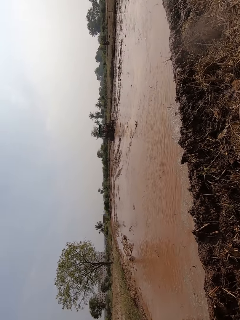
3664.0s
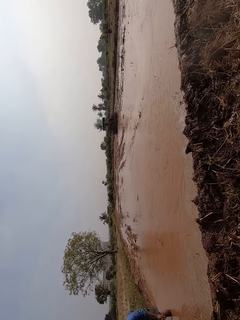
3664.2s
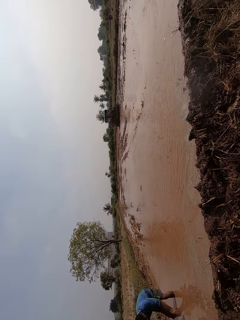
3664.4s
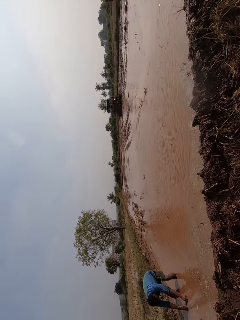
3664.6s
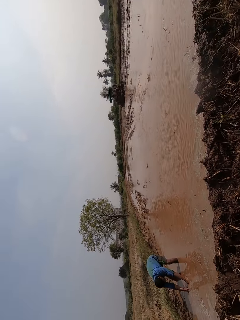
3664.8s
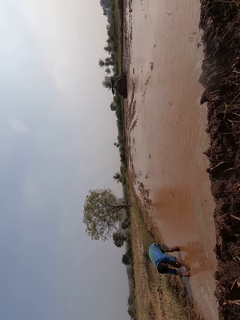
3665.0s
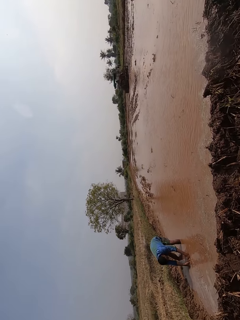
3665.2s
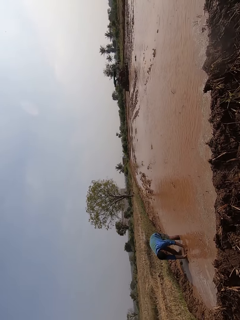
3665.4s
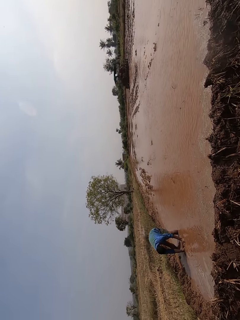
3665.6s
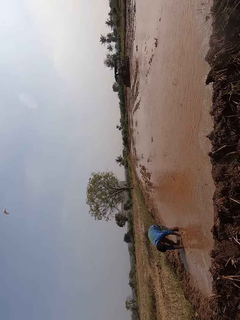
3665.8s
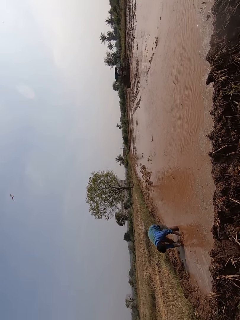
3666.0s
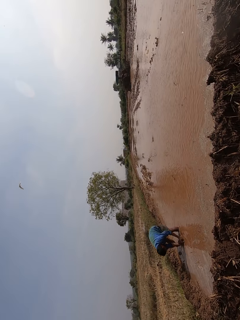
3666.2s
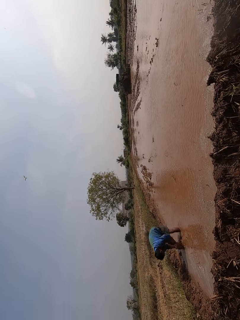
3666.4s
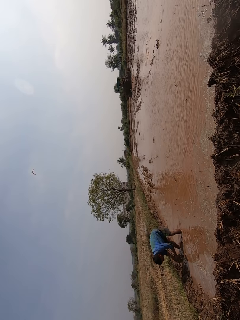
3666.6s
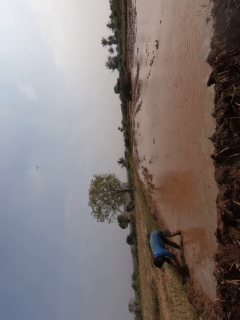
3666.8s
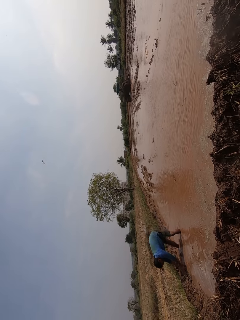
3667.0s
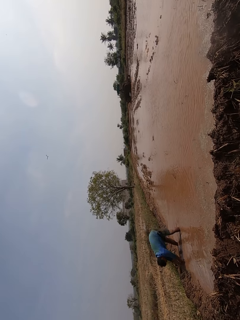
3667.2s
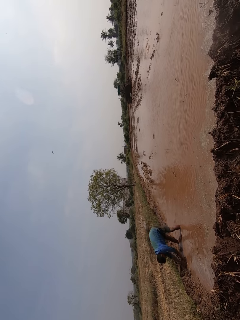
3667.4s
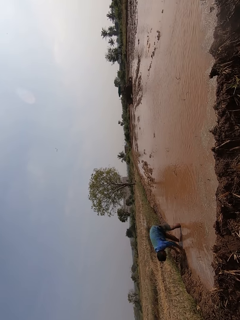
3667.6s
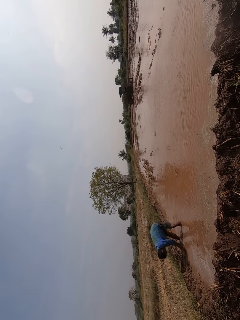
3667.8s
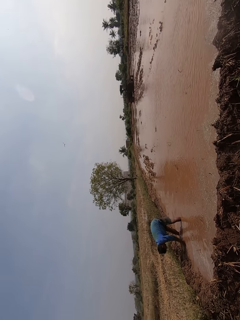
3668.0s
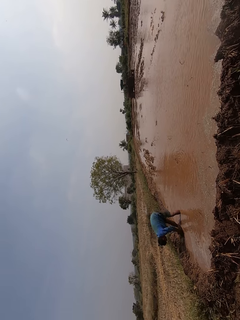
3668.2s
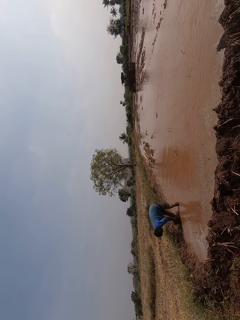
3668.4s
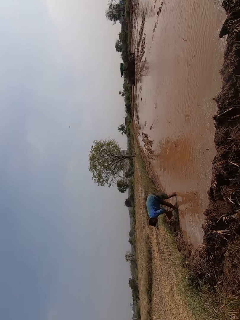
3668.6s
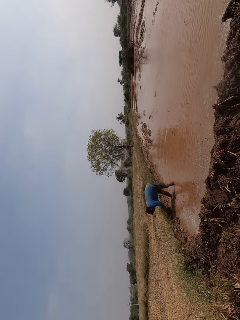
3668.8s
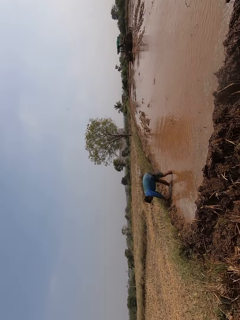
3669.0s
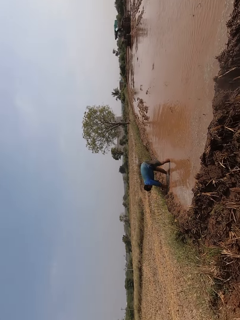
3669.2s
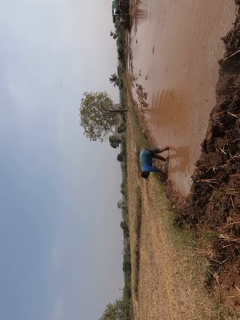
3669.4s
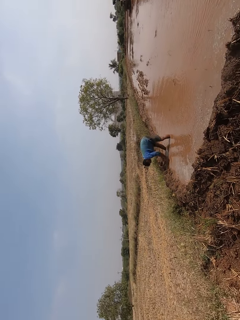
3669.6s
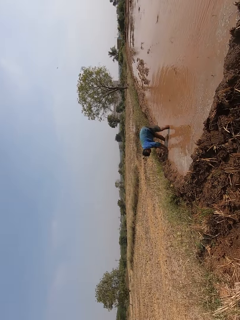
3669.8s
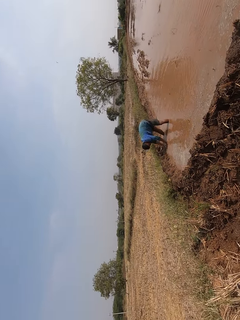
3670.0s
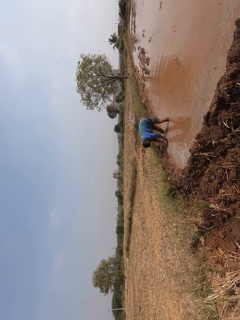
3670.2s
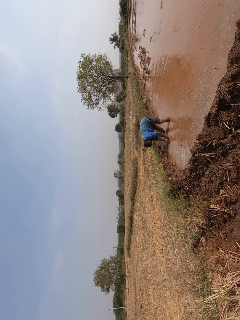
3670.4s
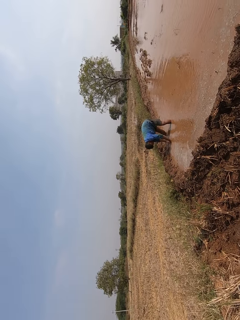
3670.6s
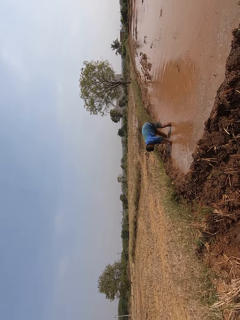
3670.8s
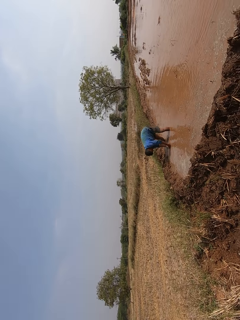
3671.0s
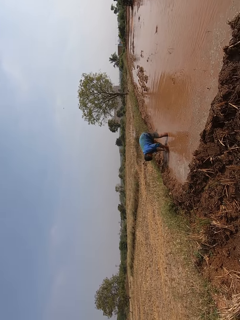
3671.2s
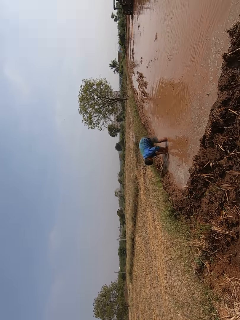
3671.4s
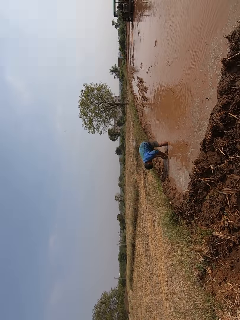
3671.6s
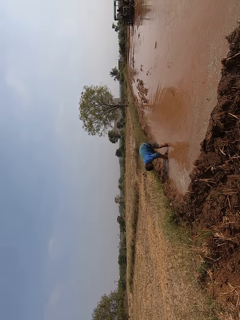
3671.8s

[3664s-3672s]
The man packs sand from the mud with his hands. The man puts the sand on the ground with his hands.

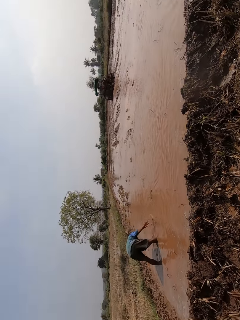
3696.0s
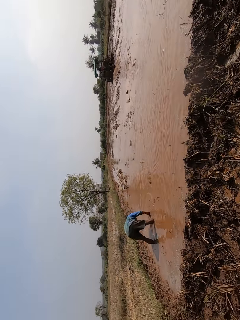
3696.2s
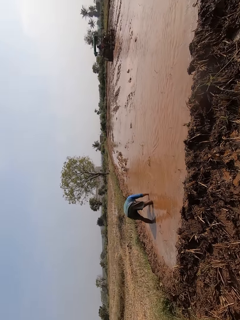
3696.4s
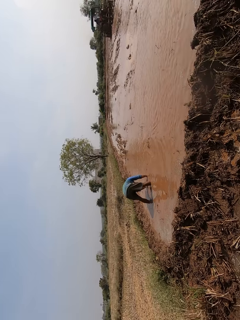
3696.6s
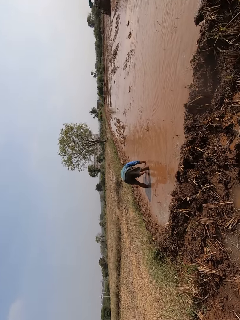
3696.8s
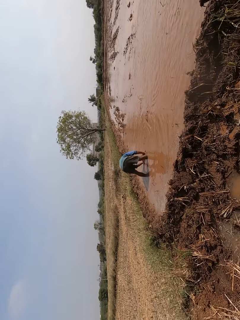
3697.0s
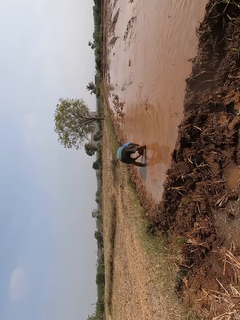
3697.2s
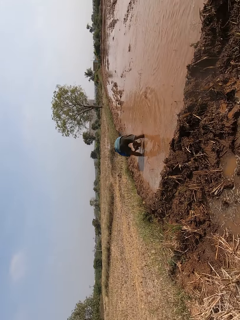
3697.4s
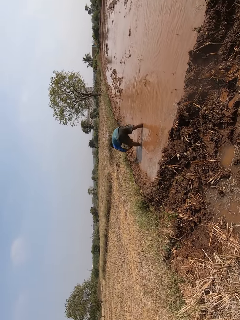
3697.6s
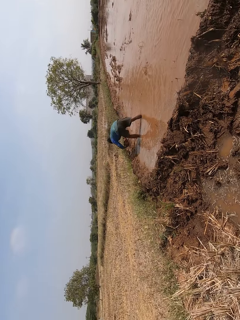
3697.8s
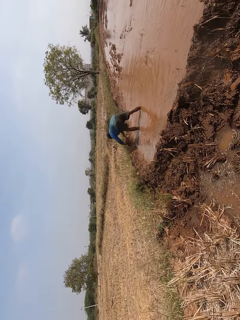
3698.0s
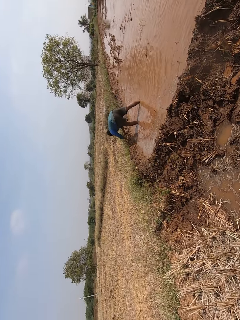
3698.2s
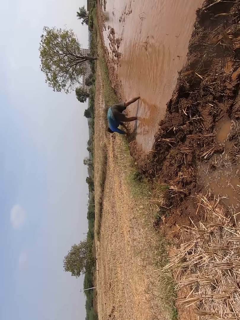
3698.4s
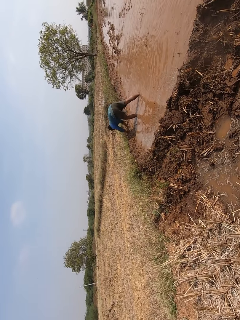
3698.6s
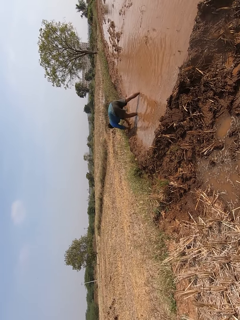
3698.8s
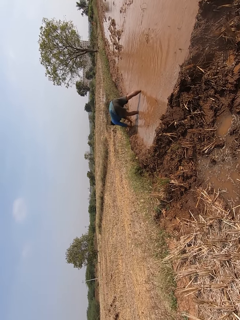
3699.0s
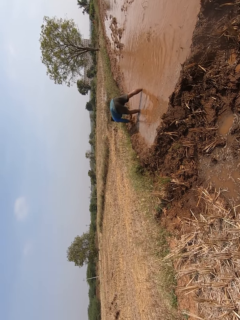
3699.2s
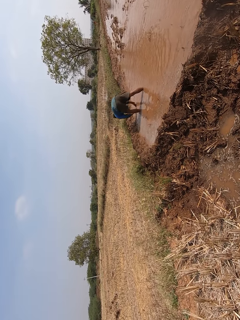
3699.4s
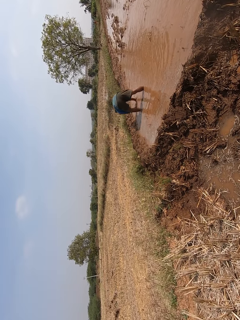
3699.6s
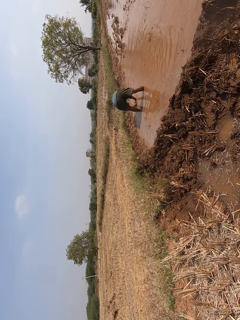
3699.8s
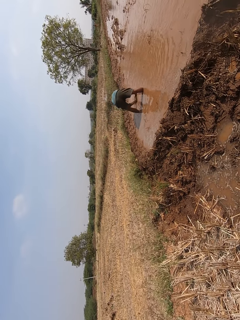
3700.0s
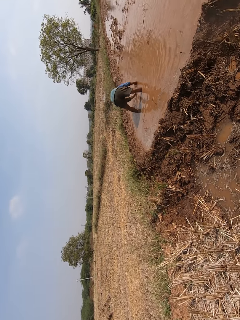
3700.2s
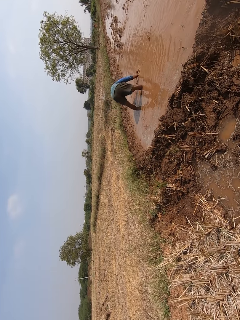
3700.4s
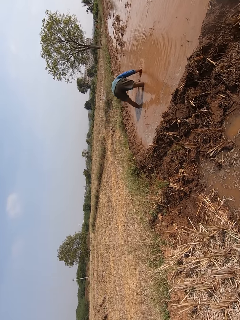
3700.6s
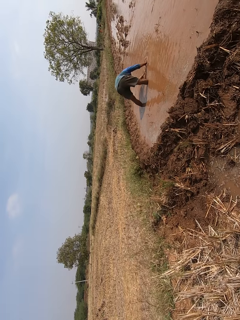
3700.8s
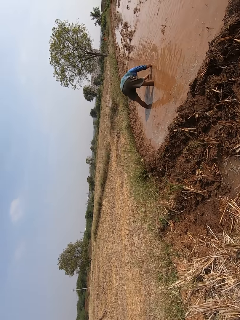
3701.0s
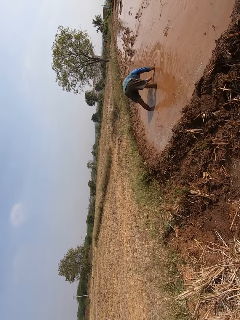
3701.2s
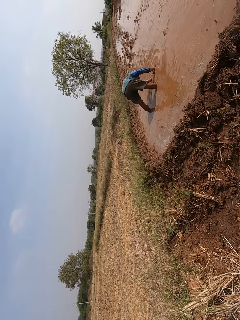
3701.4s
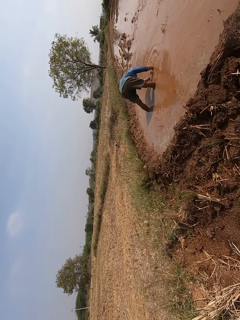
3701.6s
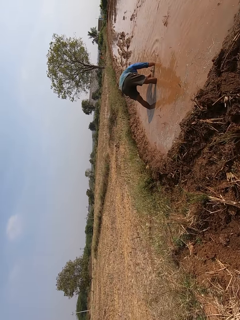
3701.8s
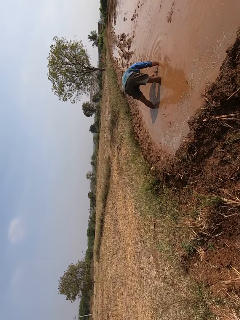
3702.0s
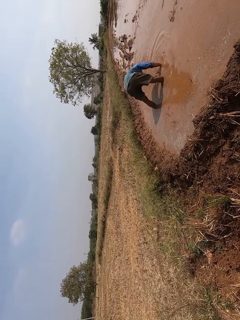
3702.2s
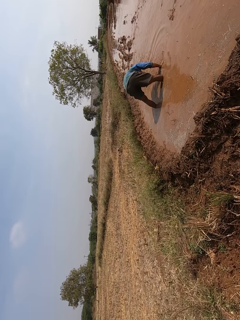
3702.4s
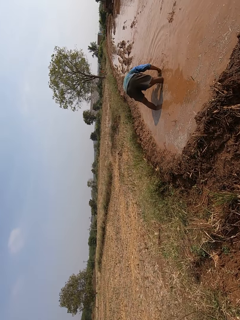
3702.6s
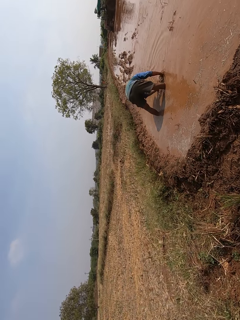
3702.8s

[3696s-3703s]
The man packs sand from the mud with his hands. The man puts the sand on the ground with his hands.

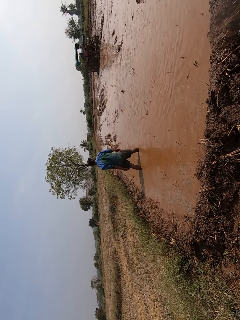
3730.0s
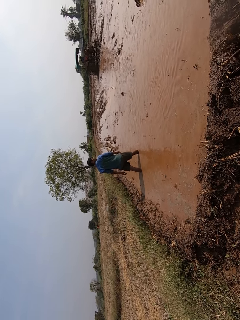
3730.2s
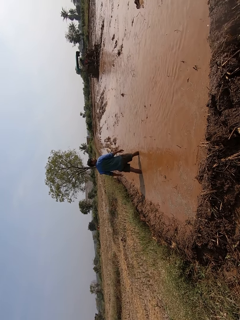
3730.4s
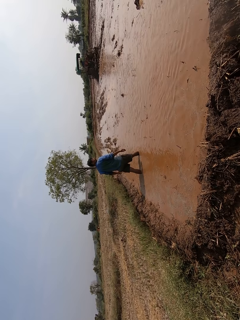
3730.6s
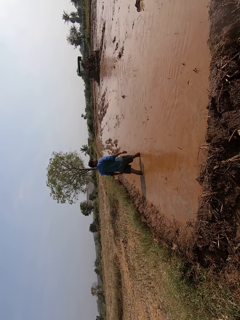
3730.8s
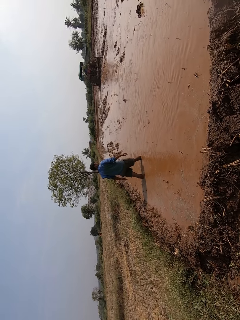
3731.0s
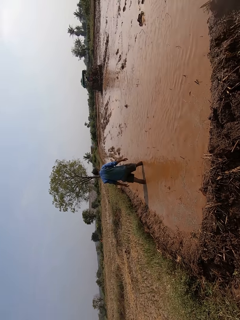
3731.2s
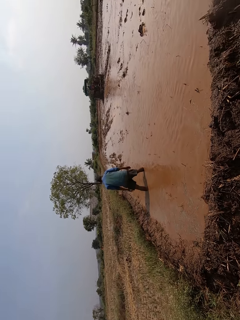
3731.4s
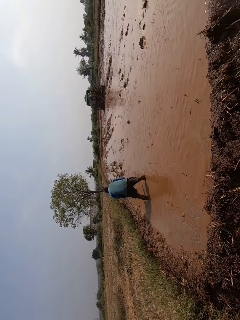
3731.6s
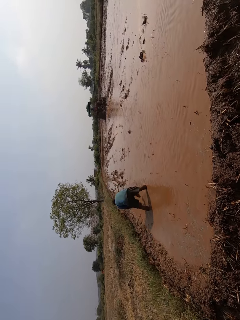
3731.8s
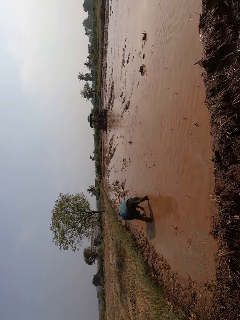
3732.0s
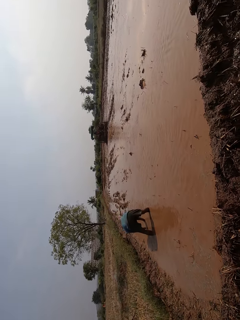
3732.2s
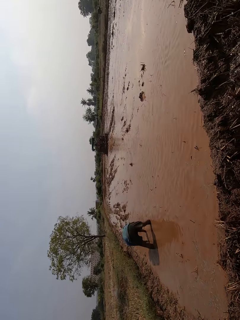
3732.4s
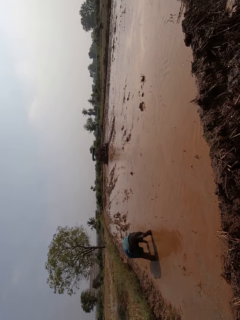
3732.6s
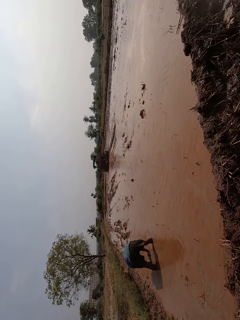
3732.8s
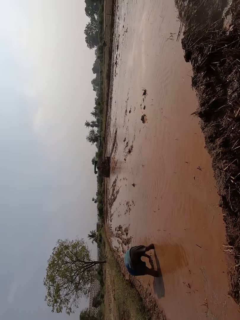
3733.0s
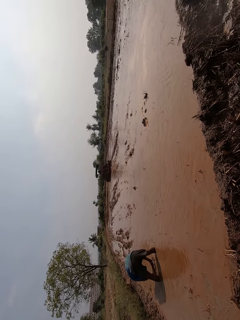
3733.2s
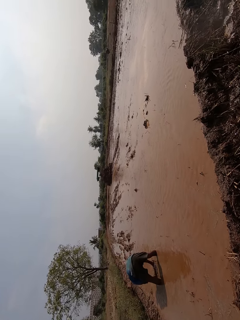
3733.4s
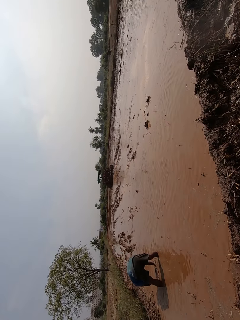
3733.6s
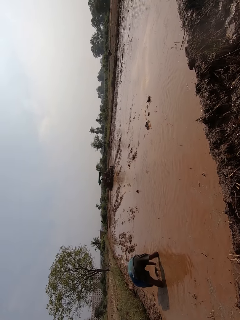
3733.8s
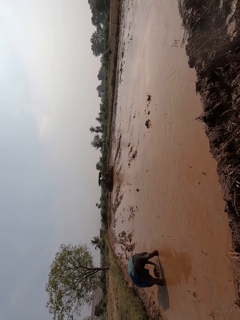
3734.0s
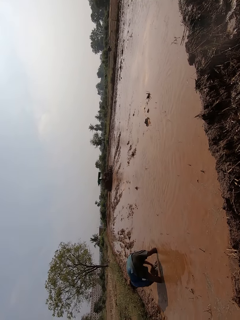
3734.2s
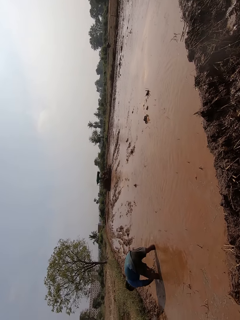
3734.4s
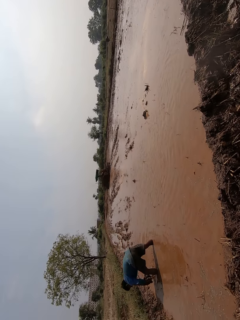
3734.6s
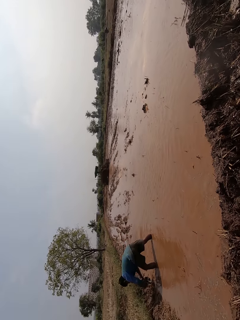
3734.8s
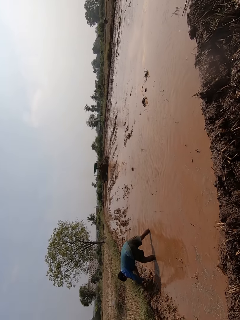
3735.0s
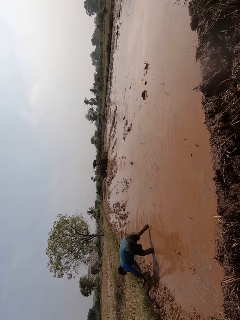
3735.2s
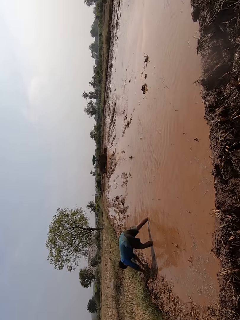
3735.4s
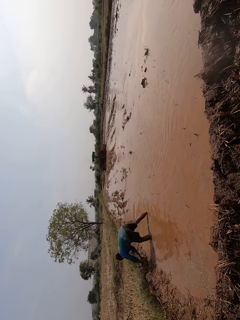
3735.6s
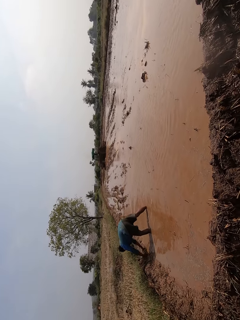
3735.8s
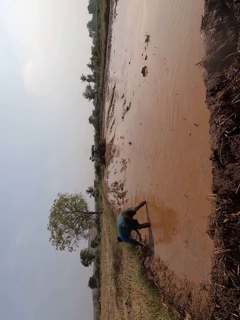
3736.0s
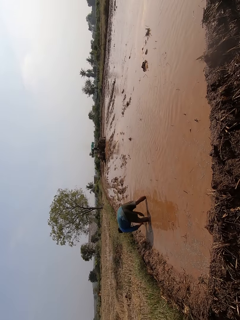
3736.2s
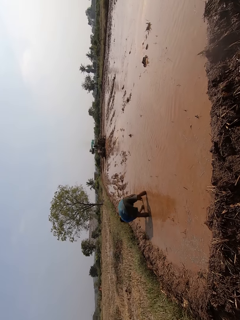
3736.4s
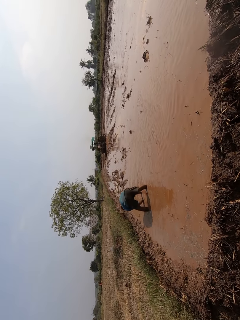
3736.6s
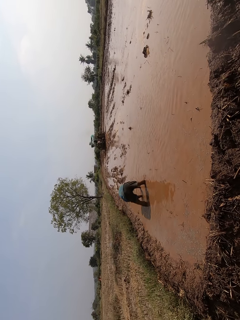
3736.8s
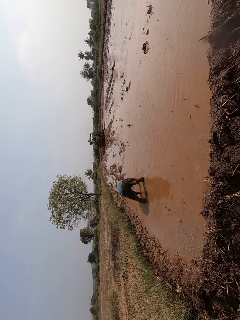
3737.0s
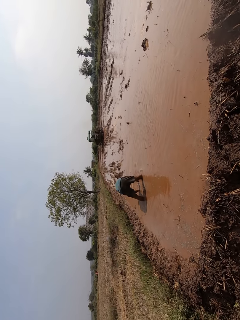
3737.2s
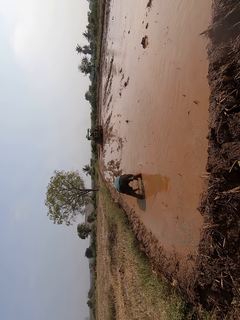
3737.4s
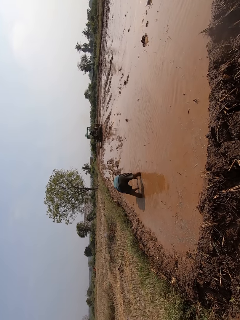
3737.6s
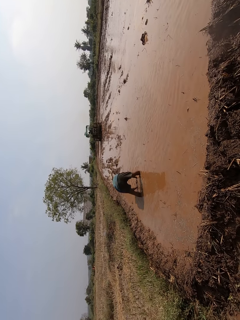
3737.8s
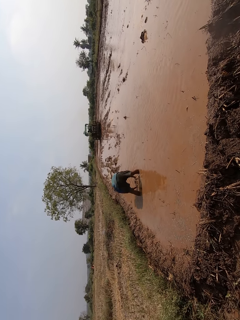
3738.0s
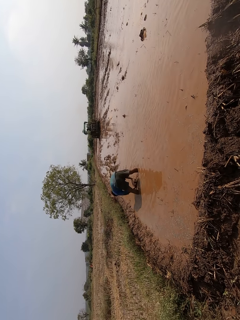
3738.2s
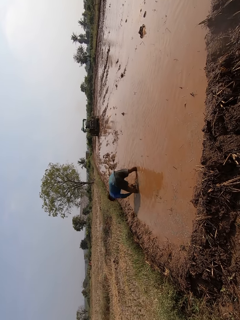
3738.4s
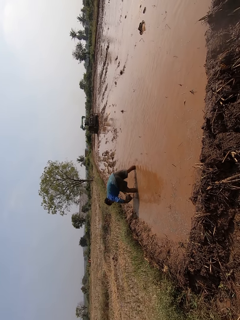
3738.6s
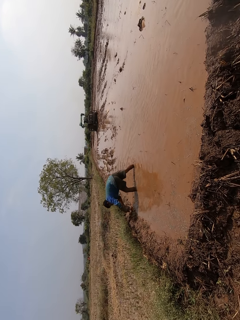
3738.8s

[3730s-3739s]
The man packs sand from the mud with his hands. The man puts the sand on the ground with his hands. The man packs sand from the mud with his hands.
